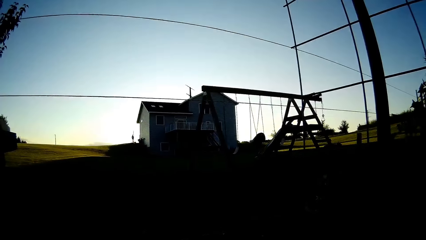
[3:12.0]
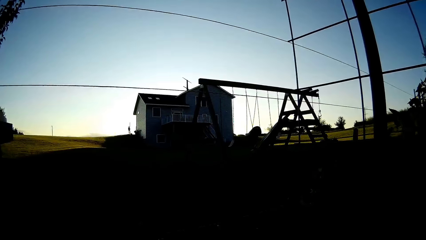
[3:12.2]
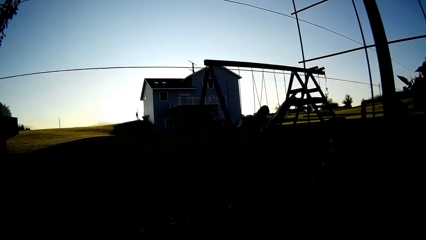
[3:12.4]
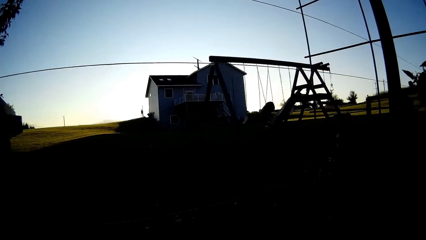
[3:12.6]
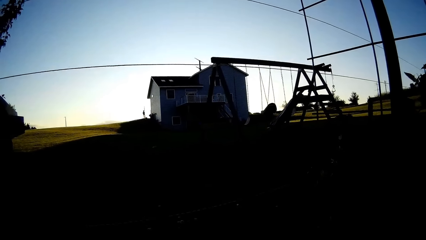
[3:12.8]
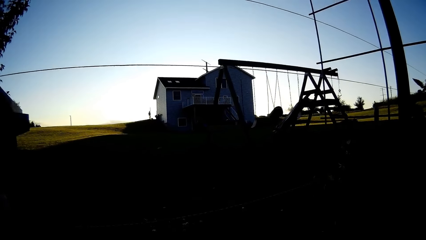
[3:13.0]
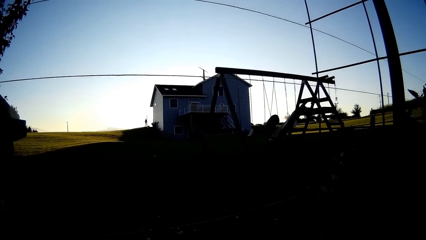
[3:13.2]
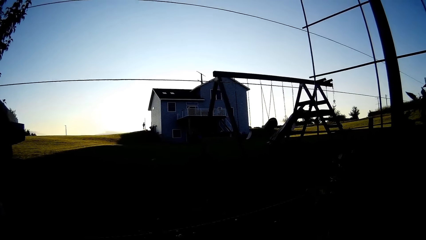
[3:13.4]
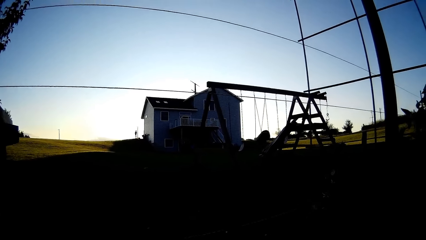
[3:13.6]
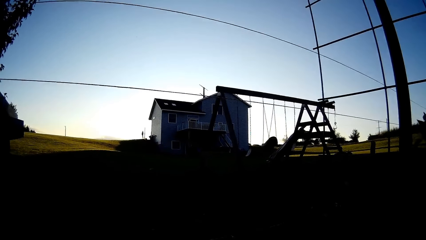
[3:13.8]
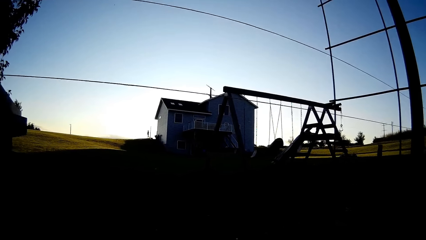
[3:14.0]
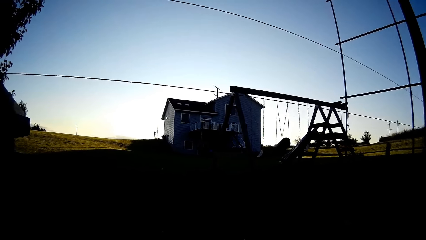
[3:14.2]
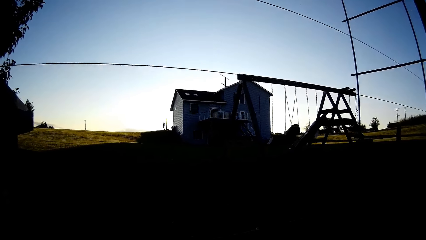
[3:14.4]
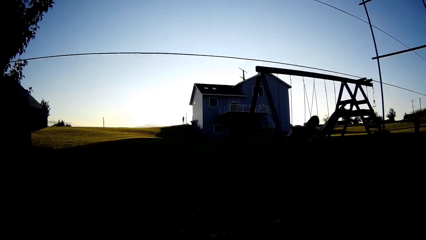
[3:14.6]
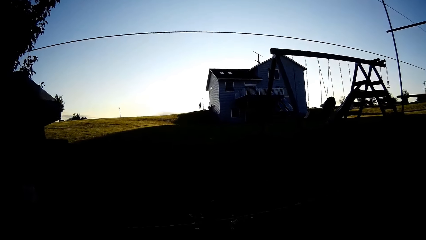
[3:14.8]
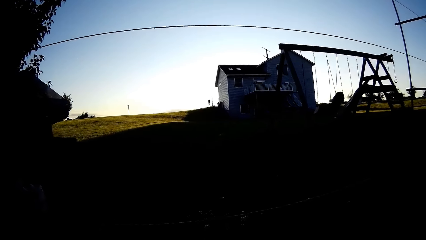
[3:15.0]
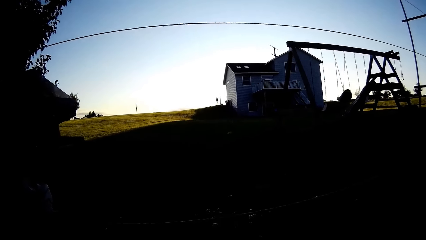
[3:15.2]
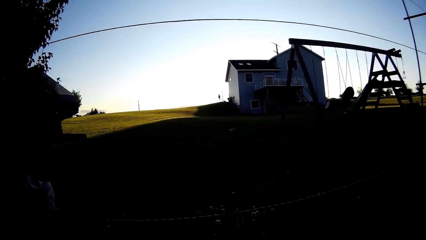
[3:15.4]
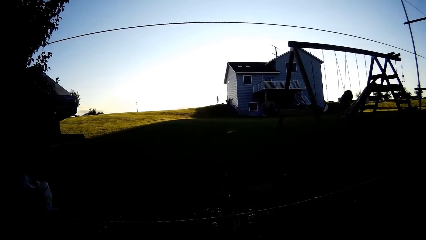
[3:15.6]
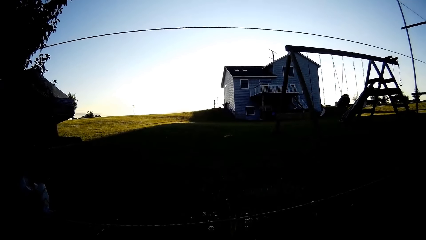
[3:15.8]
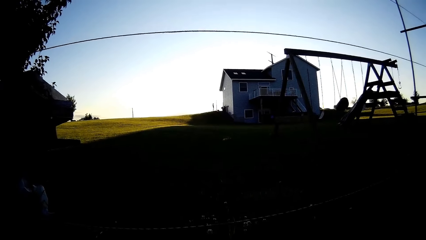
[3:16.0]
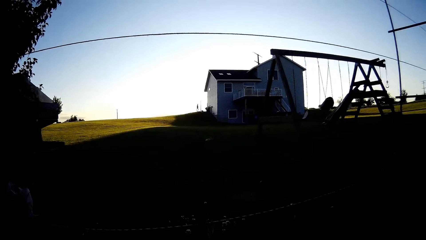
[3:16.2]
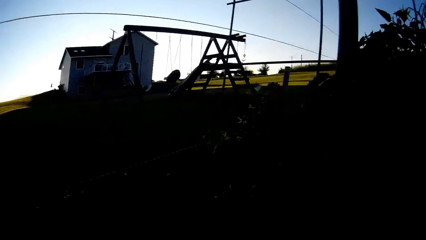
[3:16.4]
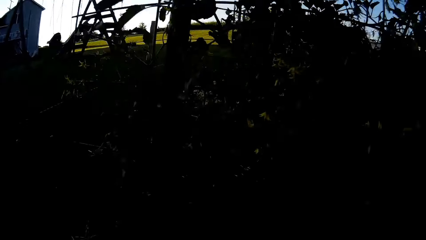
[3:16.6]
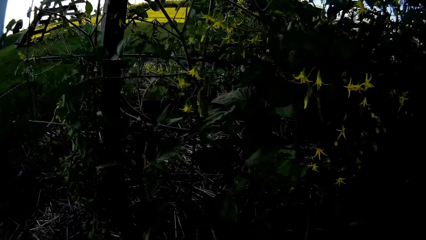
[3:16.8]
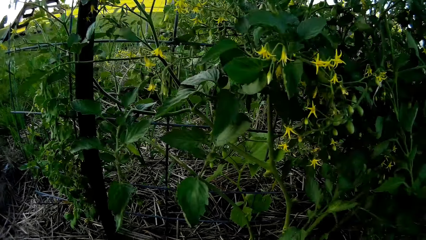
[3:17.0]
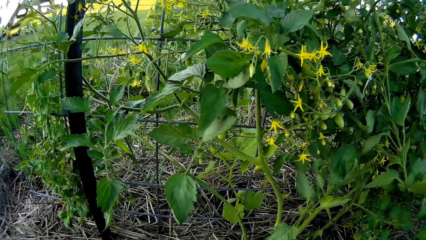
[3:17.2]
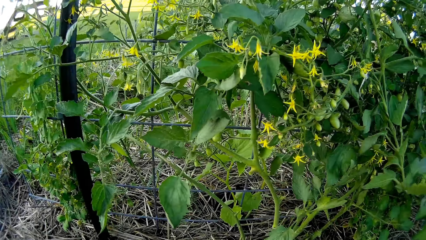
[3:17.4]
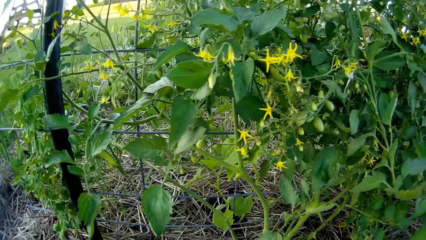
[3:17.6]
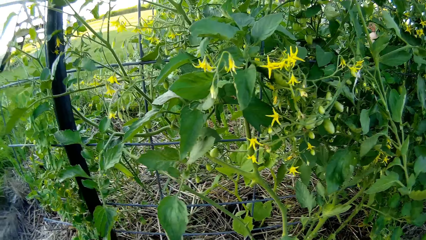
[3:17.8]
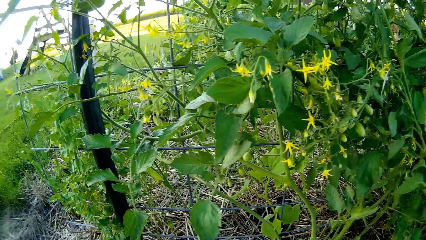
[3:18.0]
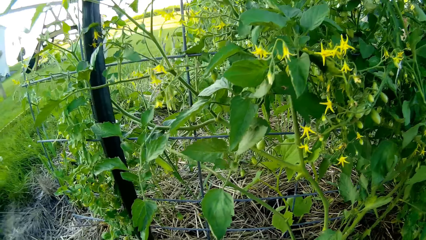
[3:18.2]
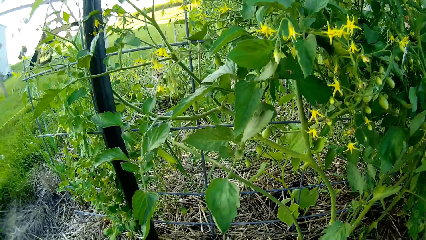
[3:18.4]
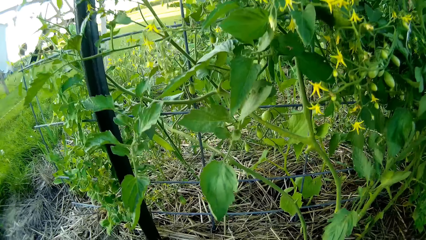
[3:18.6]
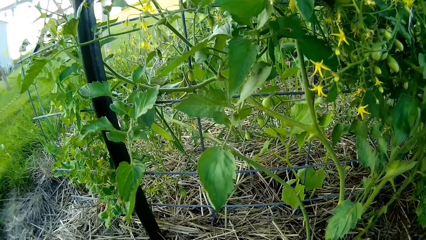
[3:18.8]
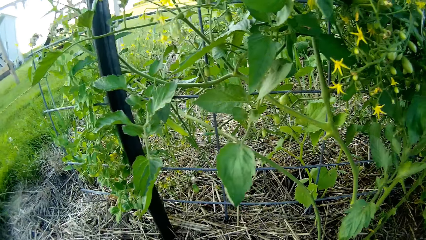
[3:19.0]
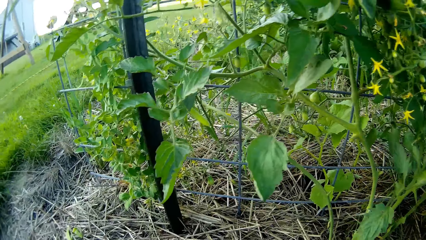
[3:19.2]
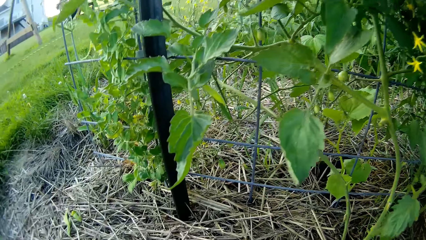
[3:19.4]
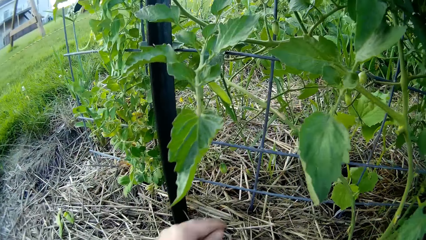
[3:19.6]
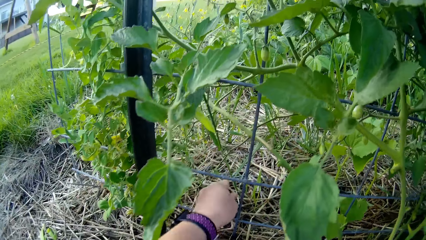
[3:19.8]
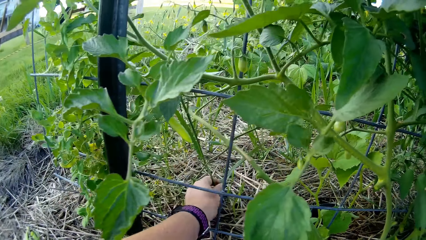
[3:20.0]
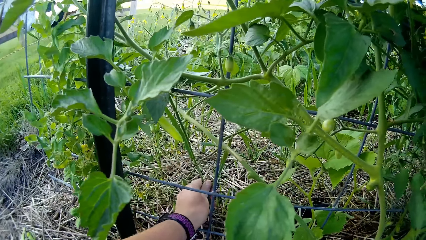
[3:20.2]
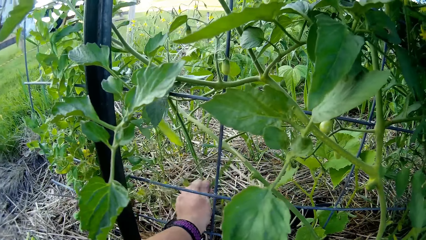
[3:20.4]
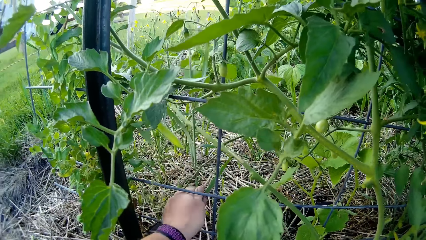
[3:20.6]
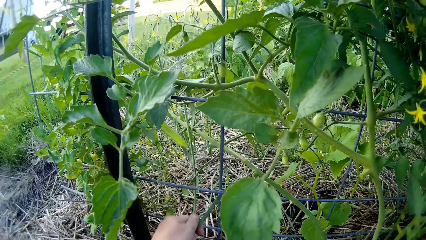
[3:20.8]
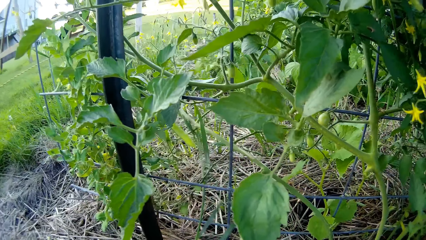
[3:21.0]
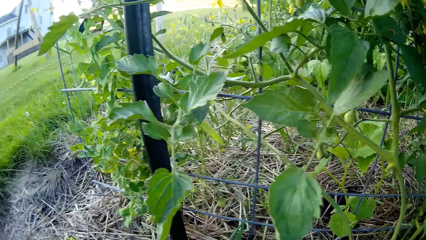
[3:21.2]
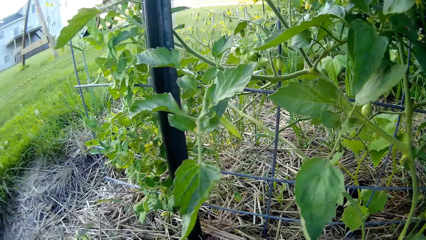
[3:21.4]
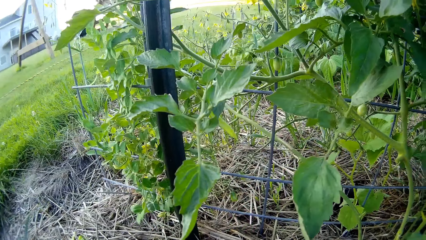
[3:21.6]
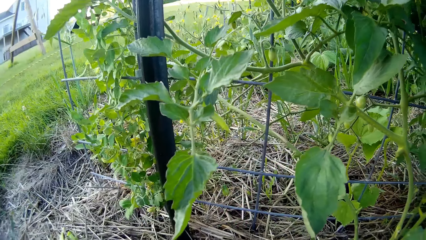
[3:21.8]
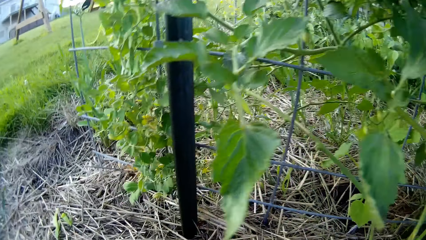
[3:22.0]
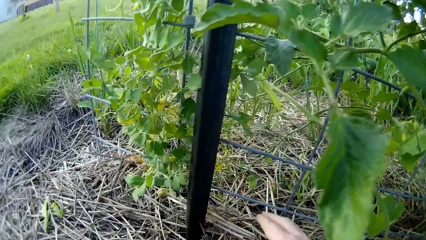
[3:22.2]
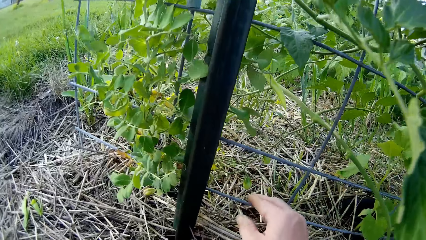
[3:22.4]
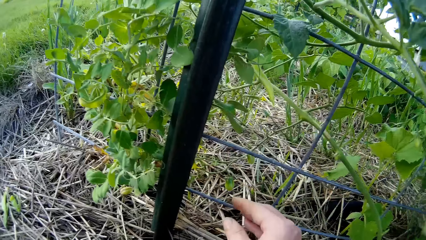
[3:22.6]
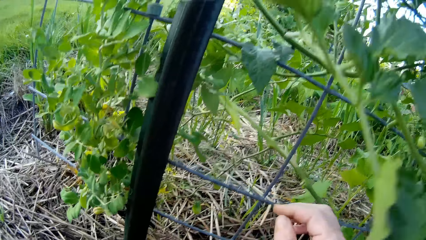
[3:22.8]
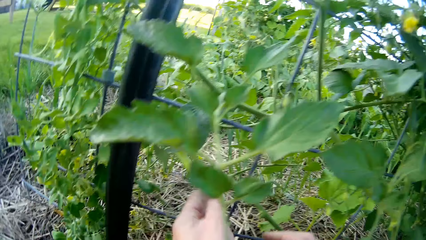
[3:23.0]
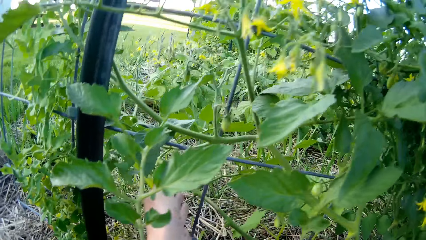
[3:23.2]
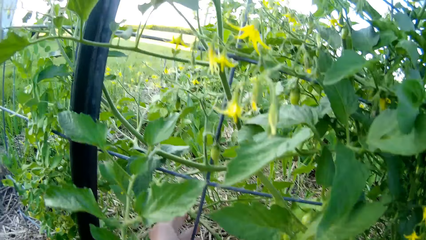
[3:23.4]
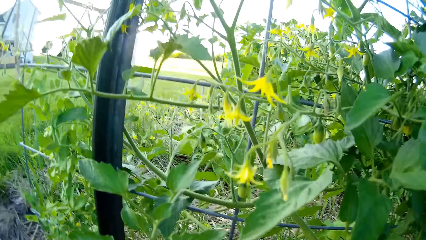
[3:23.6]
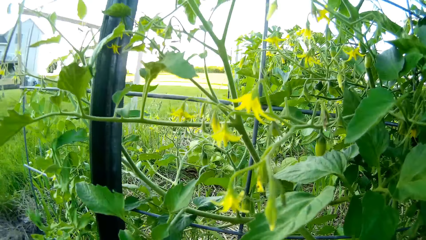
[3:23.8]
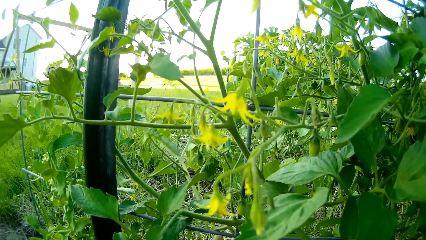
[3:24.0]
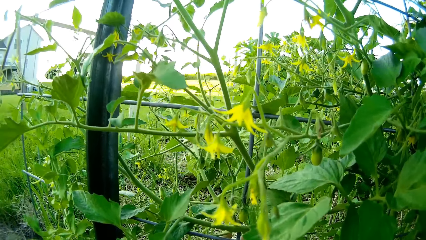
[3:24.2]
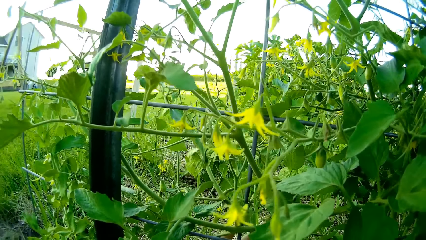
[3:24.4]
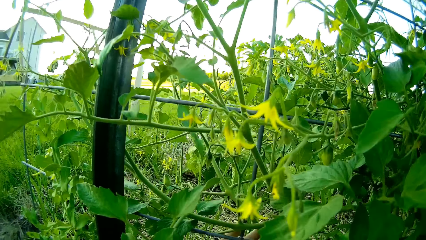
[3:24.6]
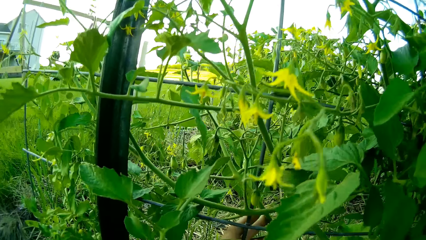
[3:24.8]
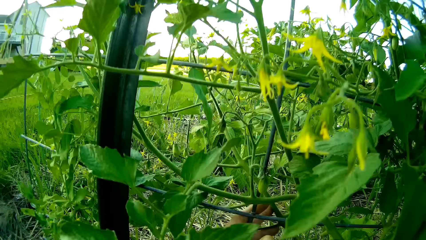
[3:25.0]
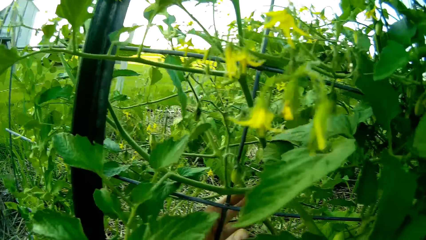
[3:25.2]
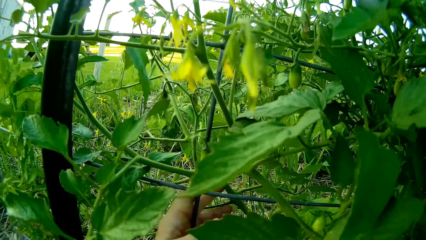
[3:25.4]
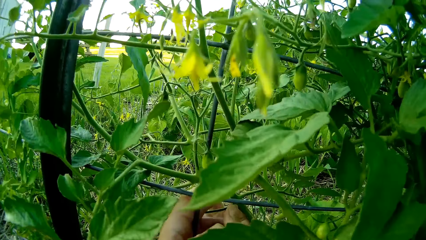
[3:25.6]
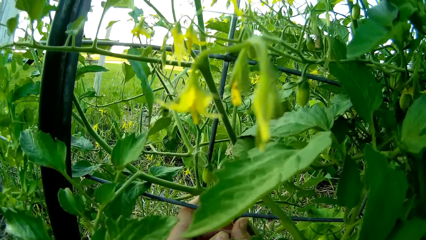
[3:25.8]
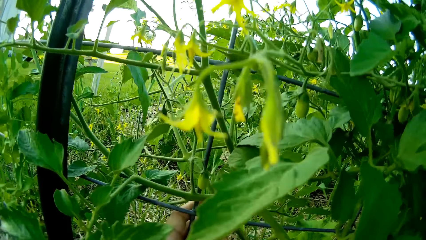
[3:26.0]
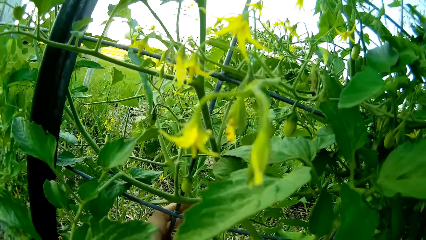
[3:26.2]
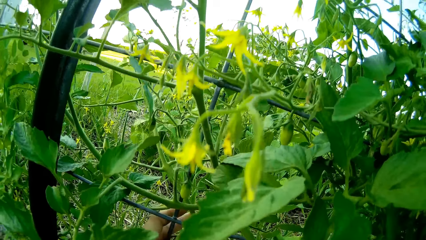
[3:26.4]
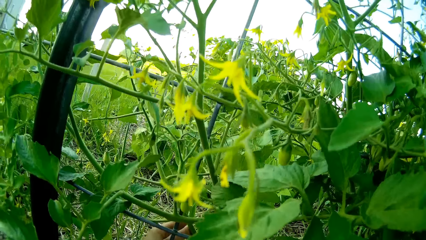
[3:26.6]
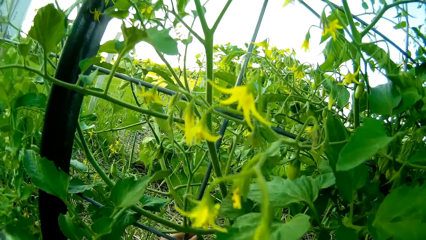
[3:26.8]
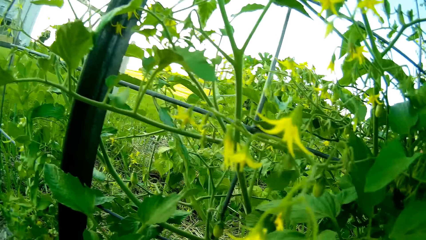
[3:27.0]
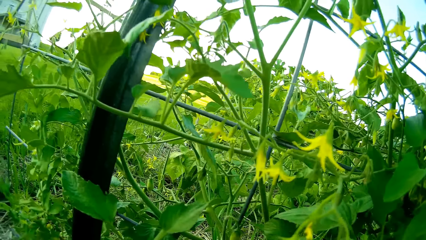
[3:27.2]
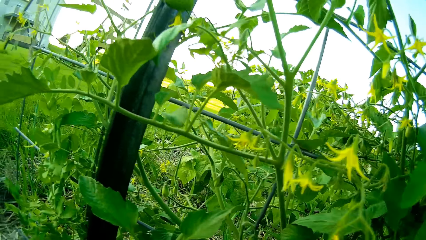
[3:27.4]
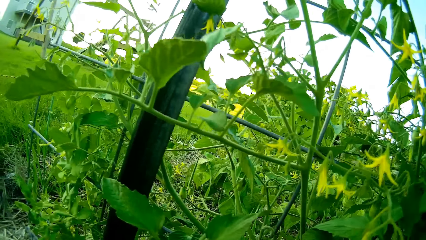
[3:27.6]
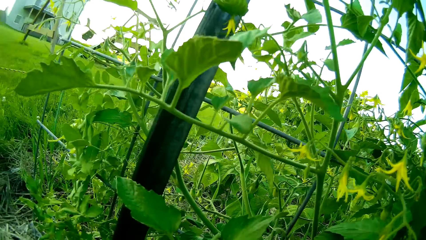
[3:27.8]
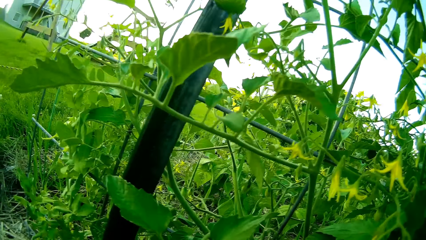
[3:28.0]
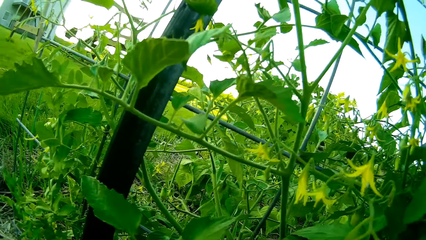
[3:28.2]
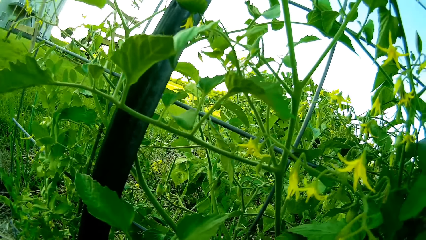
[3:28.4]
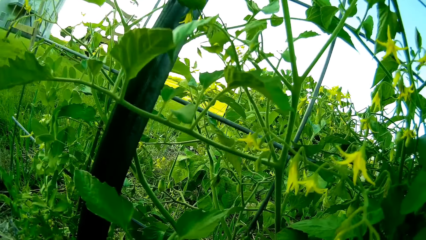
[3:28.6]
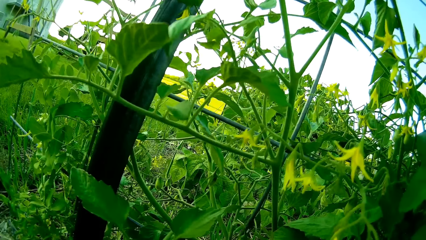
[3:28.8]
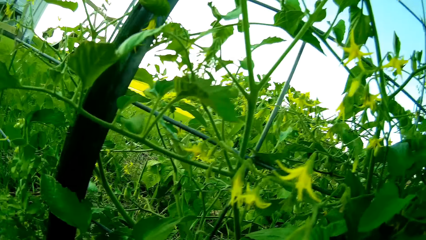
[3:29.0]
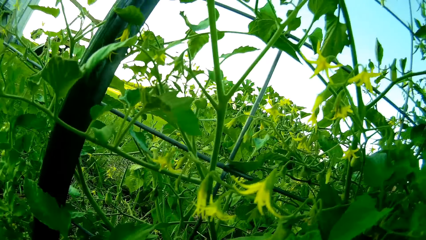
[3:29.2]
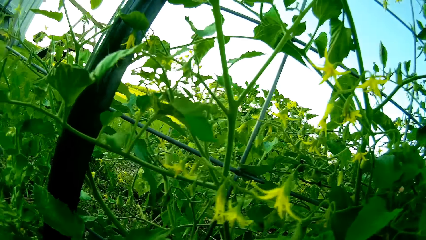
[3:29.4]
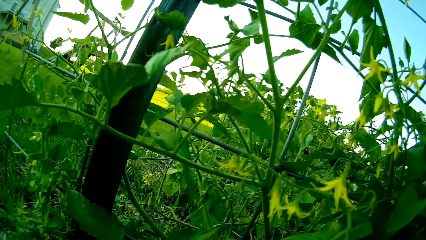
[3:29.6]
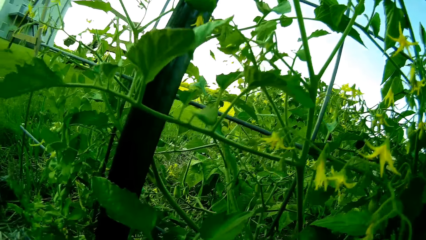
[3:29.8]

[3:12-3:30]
A person sits in the compound. The camera wearer looks at the plant. They uproot a plant from the garden. They support the tomato plant to the fence. They touch the plant.
